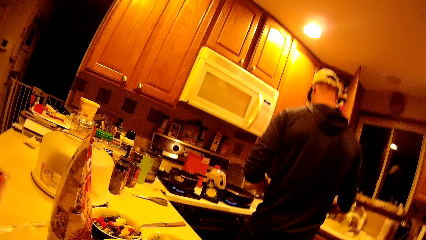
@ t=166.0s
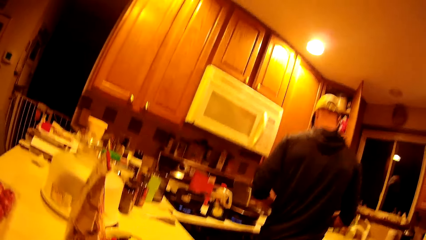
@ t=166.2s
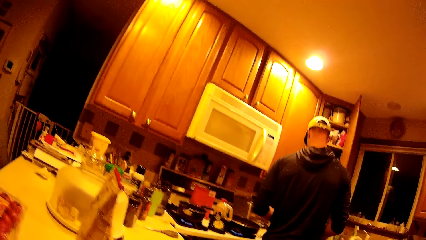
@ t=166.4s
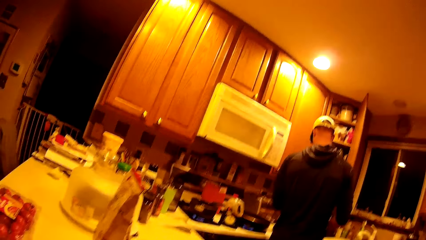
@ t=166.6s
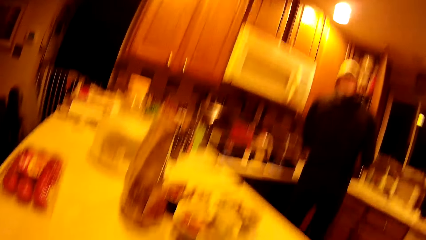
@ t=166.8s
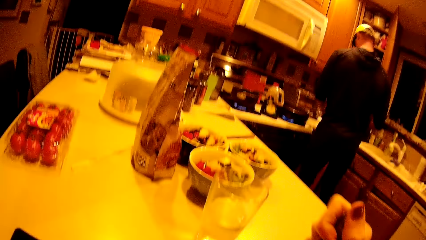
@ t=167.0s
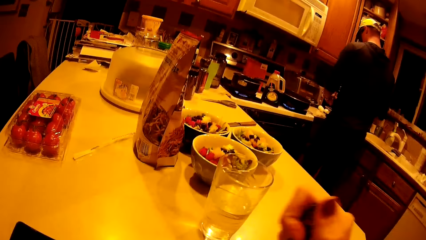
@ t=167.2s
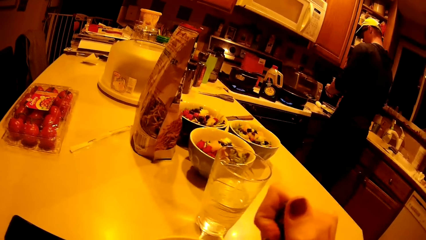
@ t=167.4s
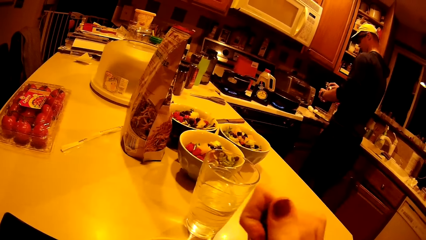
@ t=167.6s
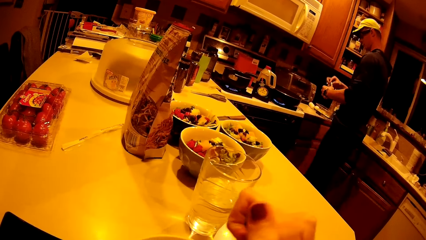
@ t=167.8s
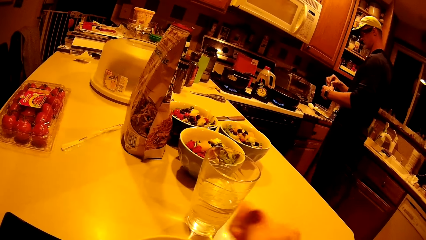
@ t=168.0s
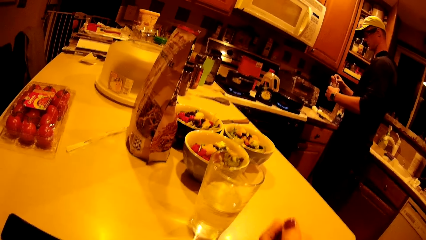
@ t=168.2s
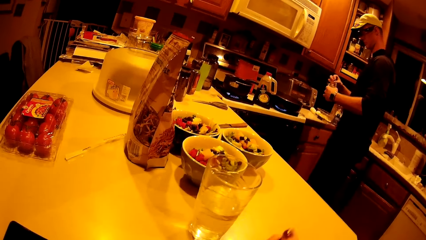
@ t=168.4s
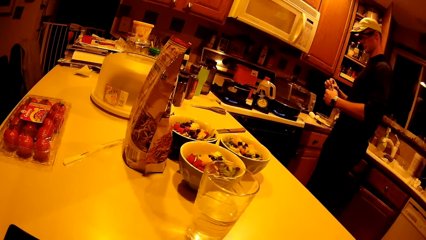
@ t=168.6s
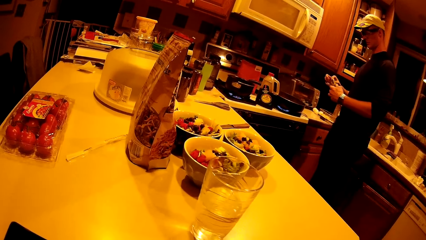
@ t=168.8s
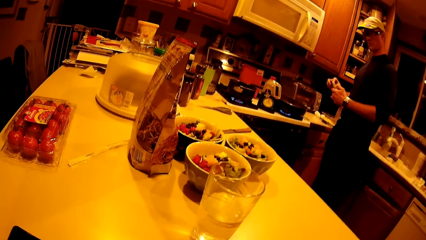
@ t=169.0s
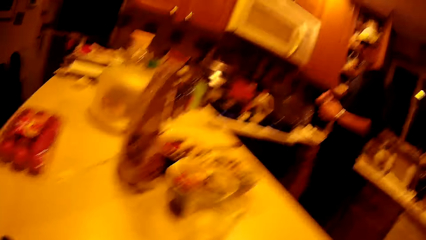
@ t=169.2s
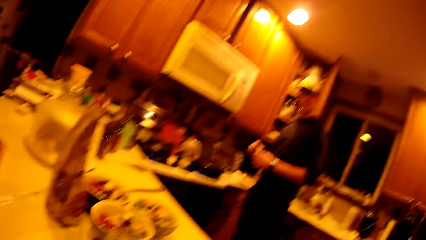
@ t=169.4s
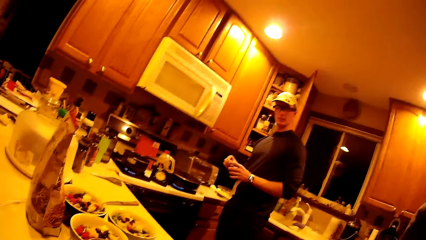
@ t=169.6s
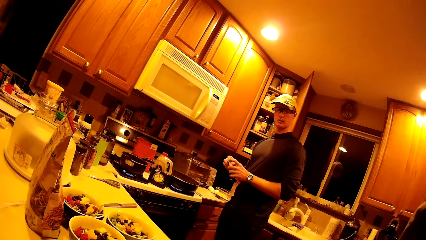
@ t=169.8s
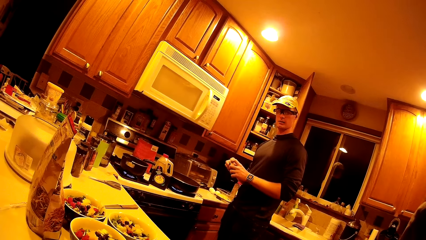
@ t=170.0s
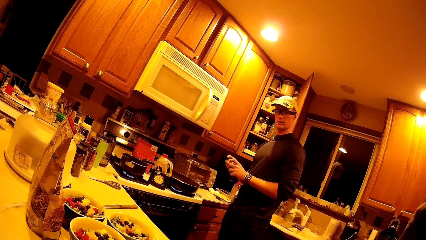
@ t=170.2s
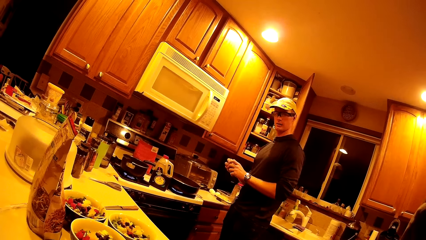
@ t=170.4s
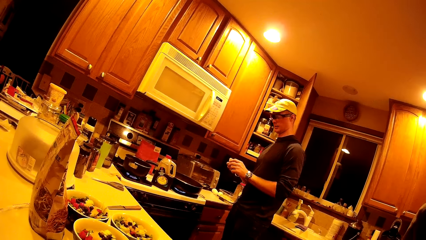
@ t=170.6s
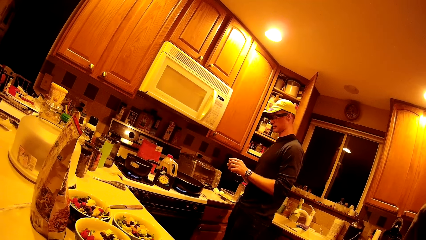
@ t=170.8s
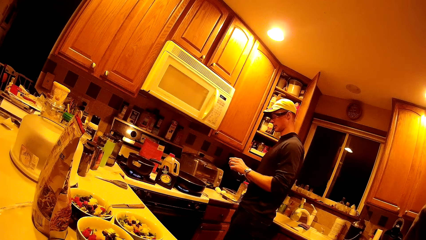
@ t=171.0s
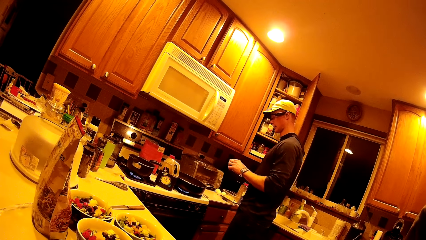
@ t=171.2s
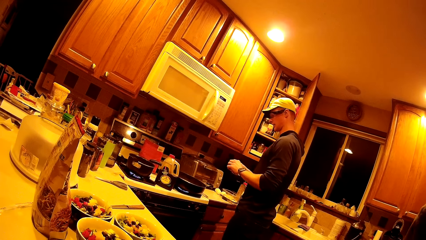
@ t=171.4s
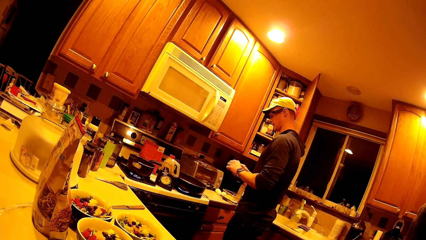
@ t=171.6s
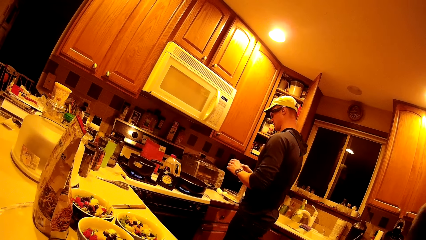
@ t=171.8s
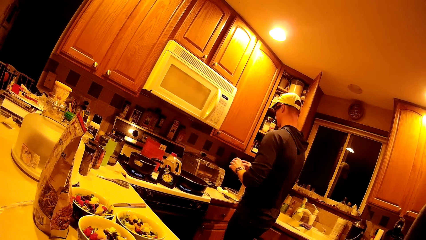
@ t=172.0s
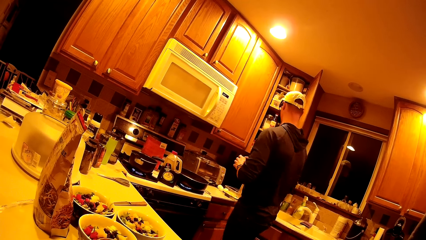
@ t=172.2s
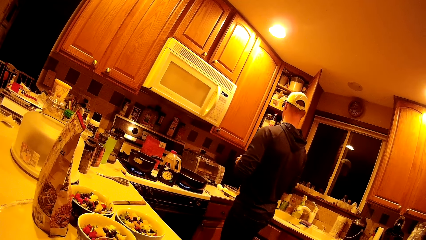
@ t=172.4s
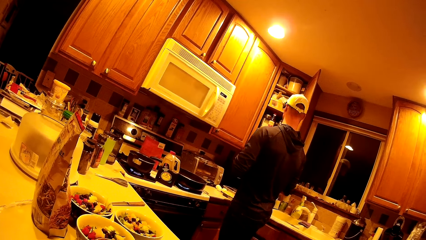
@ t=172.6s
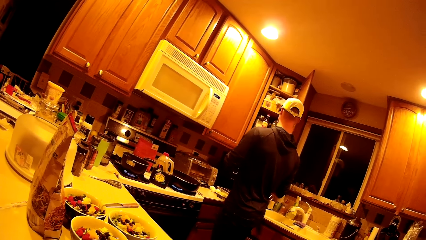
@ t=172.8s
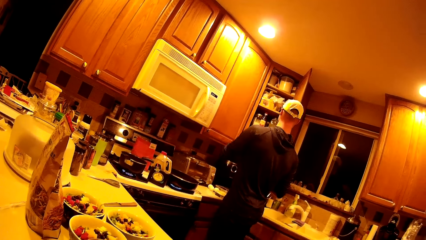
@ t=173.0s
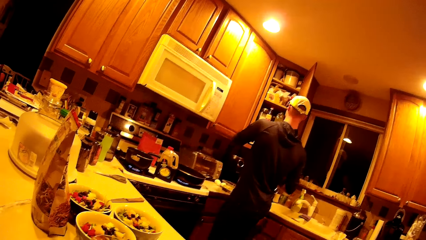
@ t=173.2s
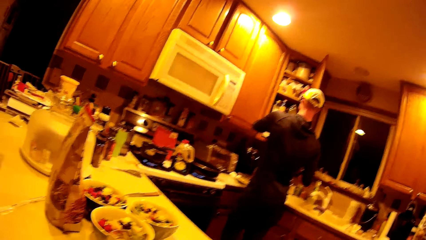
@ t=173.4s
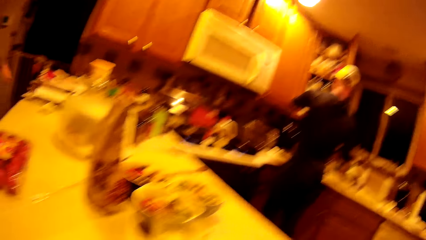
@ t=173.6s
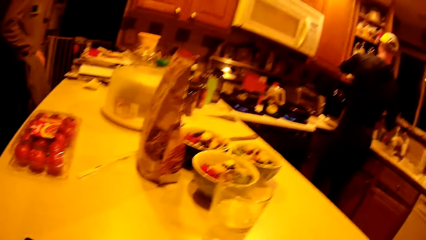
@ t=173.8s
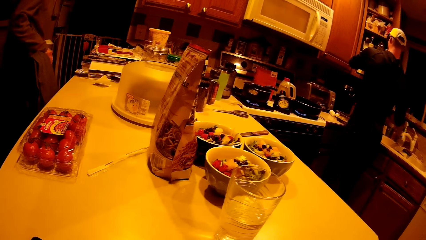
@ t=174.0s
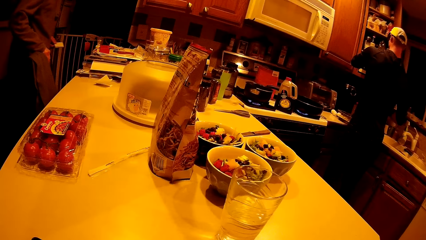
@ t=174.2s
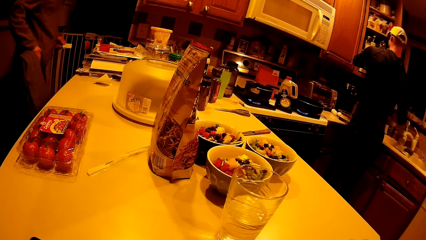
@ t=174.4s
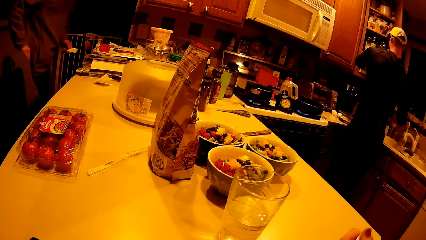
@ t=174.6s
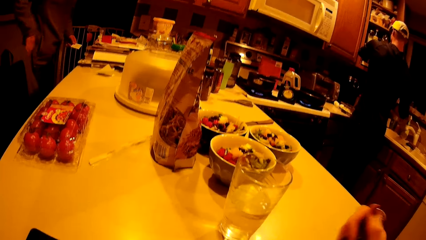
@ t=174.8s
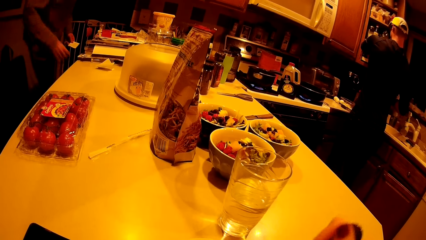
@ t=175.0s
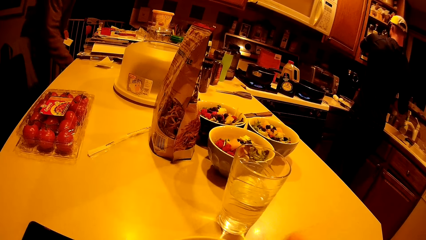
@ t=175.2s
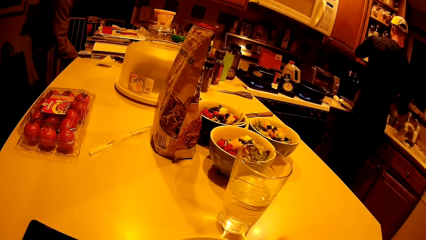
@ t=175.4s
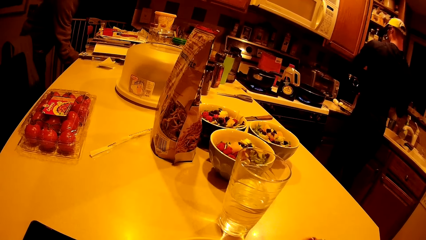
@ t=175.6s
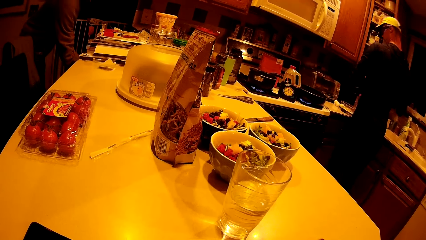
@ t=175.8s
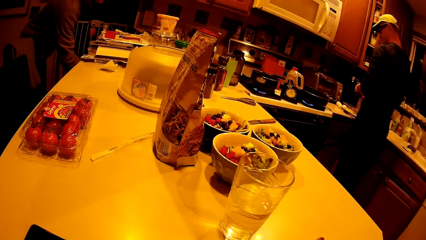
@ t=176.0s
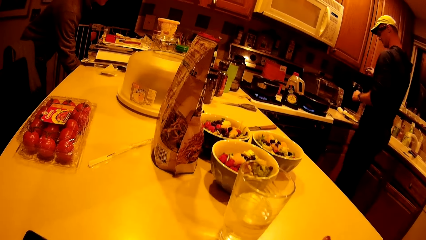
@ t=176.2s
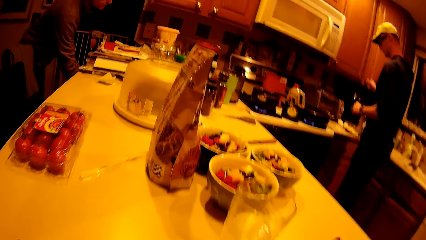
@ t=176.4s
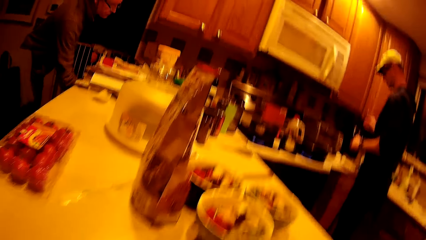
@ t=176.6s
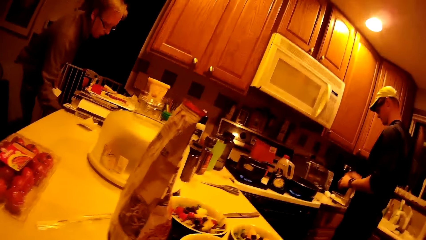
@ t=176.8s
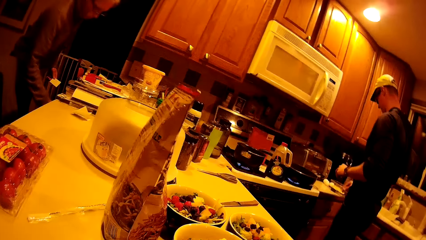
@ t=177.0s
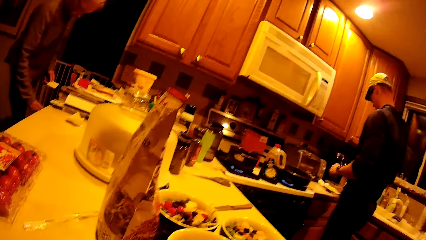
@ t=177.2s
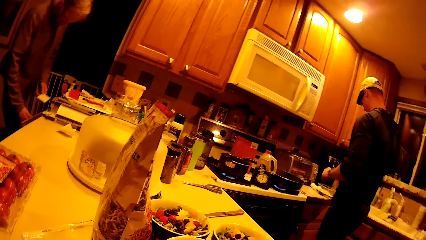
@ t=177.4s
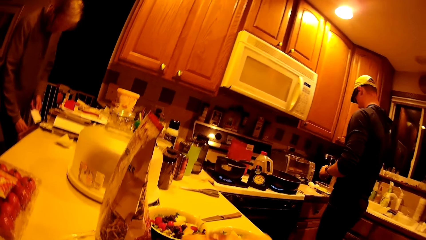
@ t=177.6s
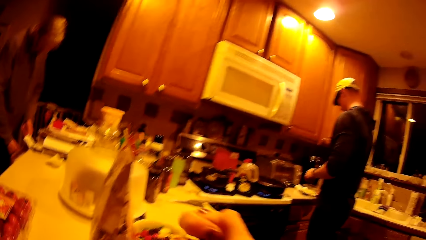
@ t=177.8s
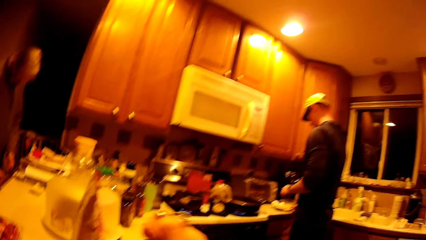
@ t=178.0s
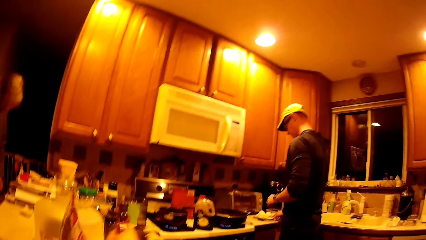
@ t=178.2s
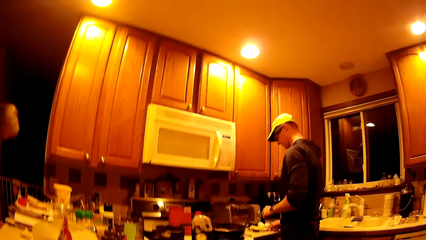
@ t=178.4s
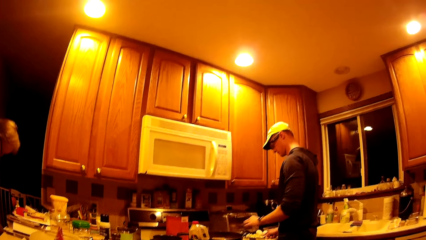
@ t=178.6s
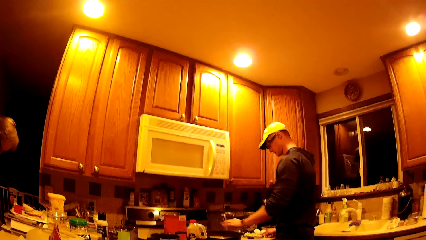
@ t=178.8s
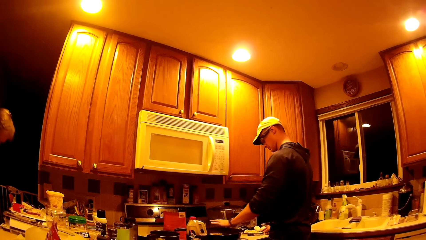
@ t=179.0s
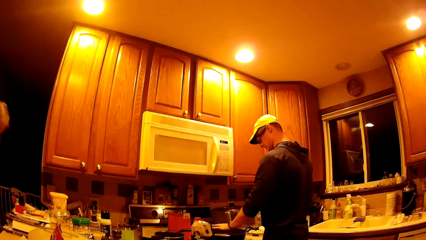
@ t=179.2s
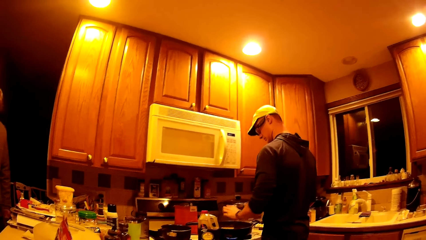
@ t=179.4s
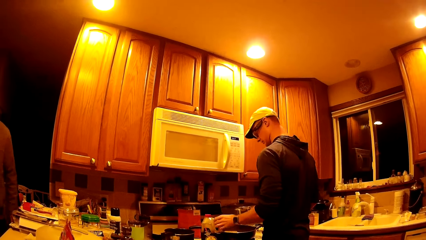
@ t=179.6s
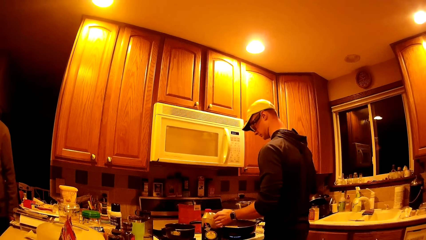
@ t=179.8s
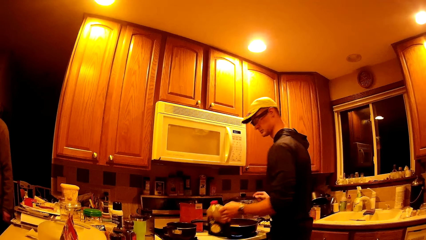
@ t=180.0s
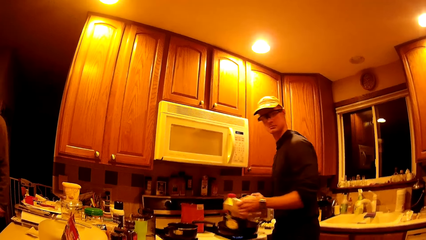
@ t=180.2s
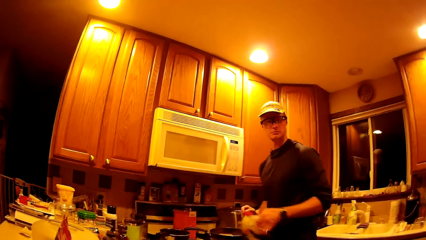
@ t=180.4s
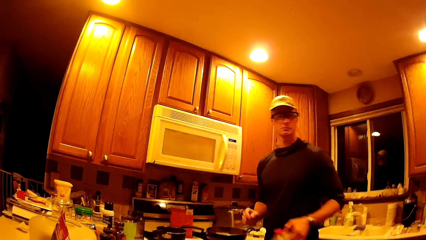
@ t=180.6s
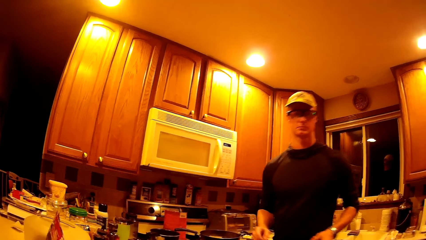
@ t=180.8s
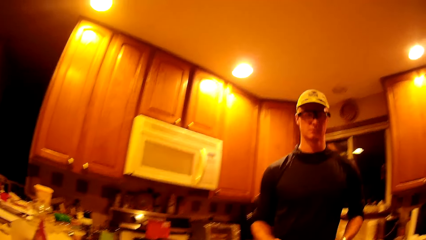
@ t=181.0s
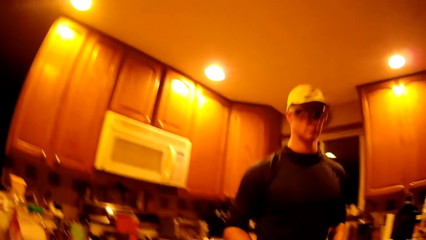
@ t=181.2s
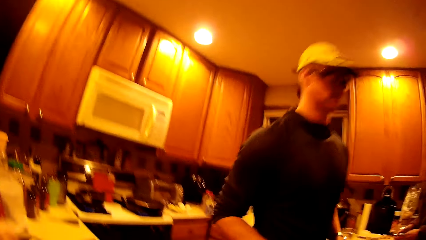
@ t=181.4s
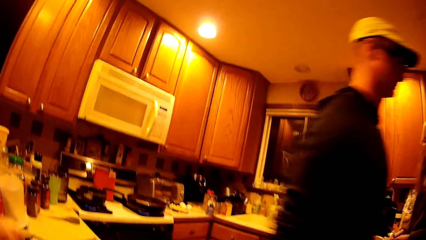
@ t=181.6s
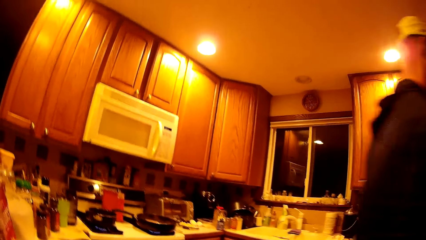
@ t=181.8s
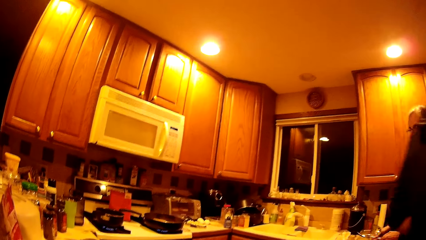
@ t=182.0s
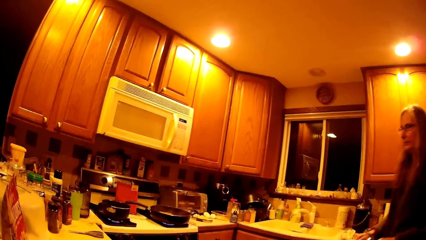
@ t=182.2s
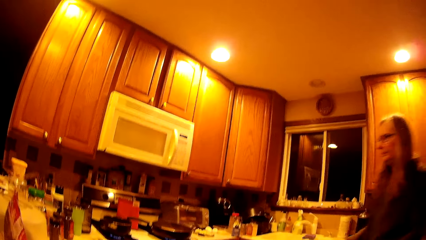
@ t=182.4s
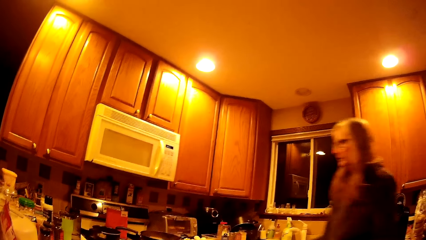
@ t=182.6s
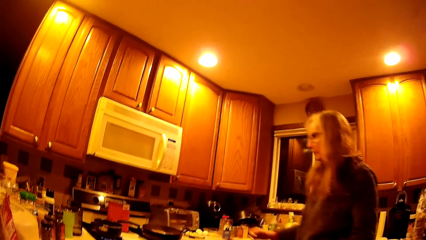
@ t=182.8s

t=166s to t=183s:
A person touches under the table. The man folds a plastic bag with both hands. The man drops the plastic bag in the kitchen cabinet with his left hand. The man closes the kitchen cupboard with his right hand. Another man opens a drawer with his right hand, drops a piece of paper from his left hand into the drawer with his left hand, and closes the drawer with his right hand. The first man picks up a plastic bottle from the kitchen cabinet with his left hand. The first man walks in the room.
